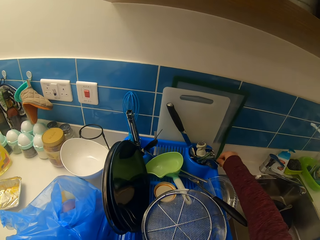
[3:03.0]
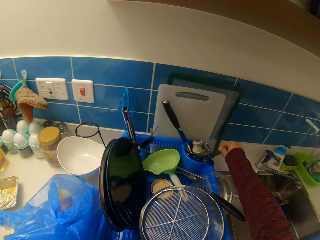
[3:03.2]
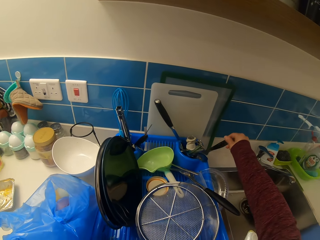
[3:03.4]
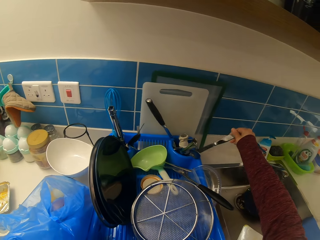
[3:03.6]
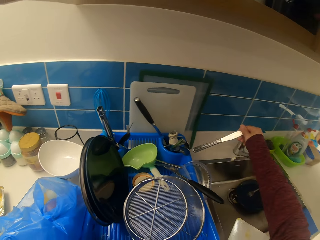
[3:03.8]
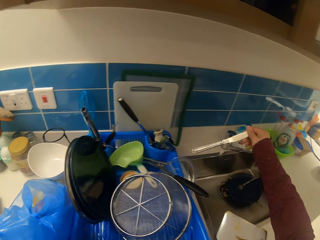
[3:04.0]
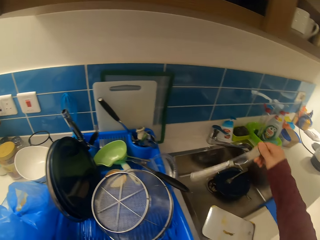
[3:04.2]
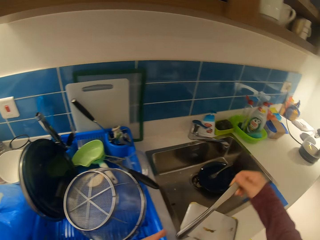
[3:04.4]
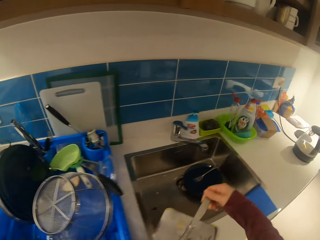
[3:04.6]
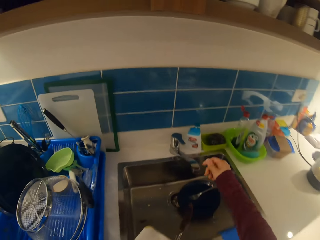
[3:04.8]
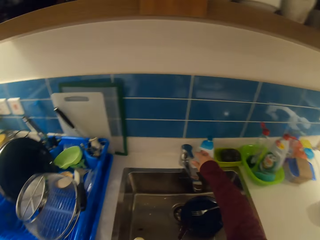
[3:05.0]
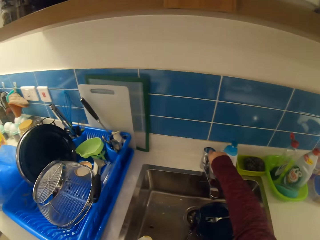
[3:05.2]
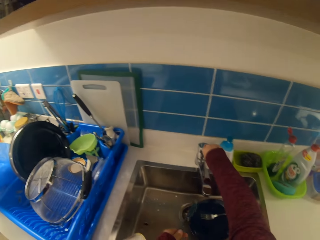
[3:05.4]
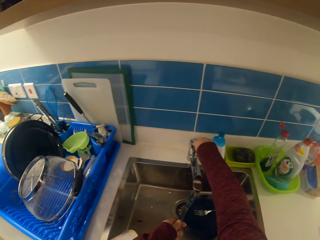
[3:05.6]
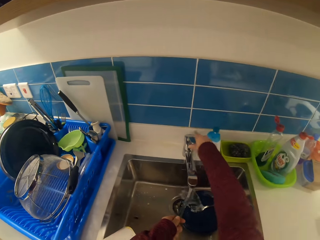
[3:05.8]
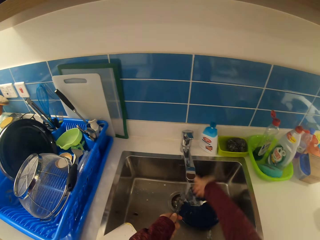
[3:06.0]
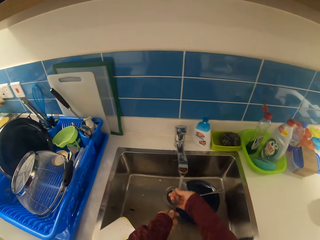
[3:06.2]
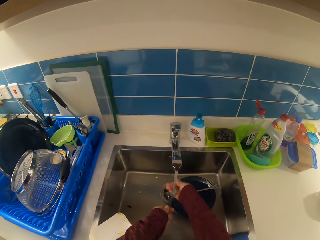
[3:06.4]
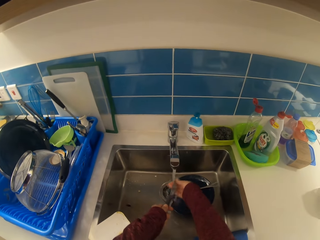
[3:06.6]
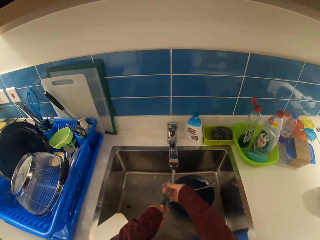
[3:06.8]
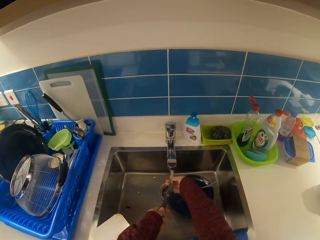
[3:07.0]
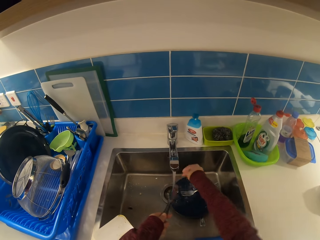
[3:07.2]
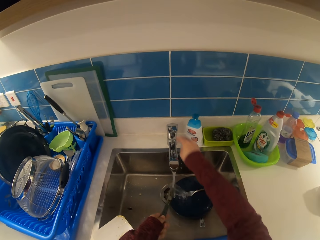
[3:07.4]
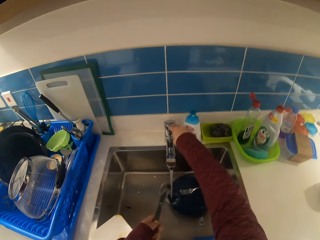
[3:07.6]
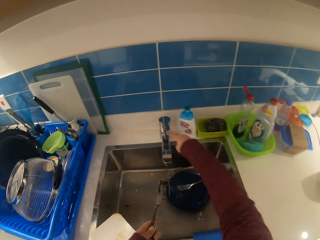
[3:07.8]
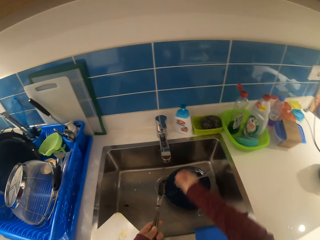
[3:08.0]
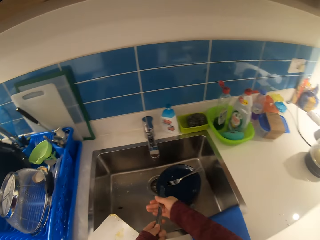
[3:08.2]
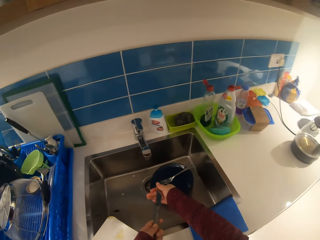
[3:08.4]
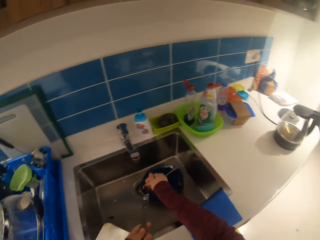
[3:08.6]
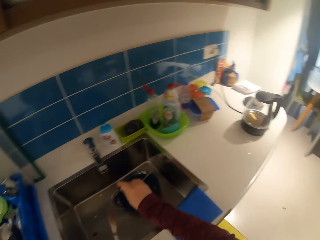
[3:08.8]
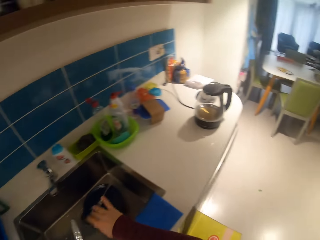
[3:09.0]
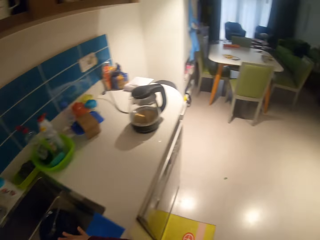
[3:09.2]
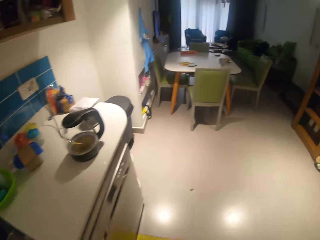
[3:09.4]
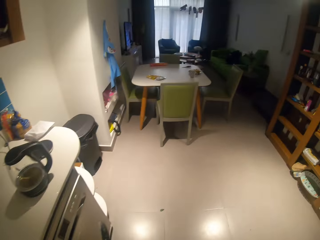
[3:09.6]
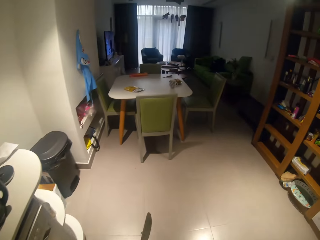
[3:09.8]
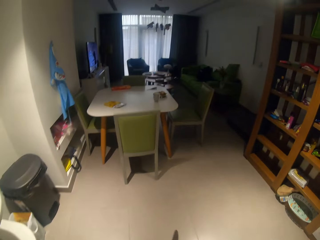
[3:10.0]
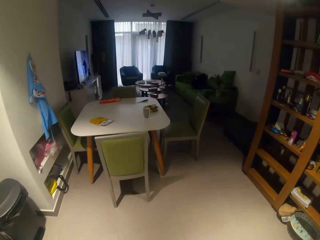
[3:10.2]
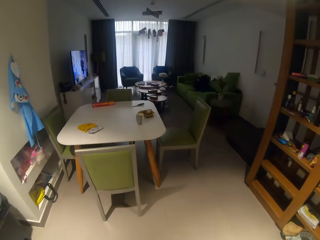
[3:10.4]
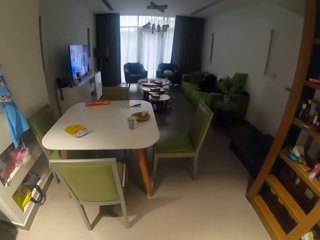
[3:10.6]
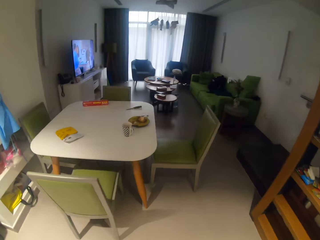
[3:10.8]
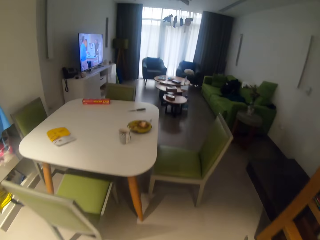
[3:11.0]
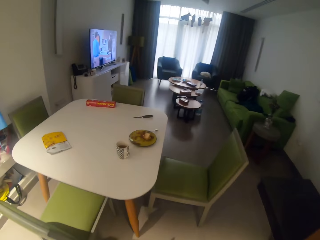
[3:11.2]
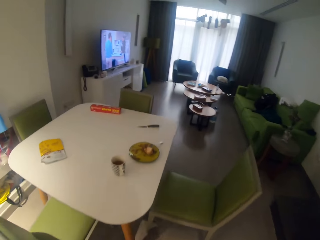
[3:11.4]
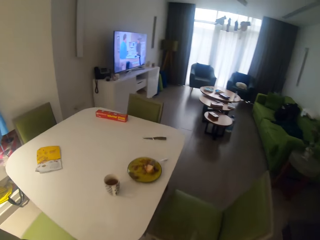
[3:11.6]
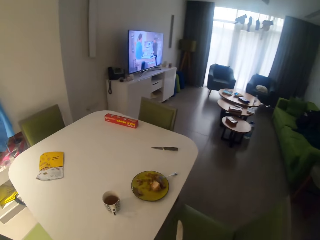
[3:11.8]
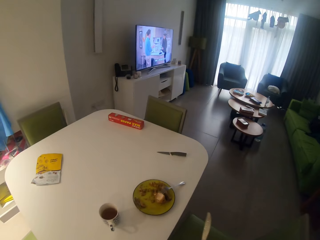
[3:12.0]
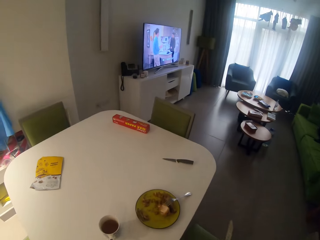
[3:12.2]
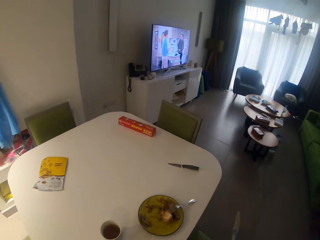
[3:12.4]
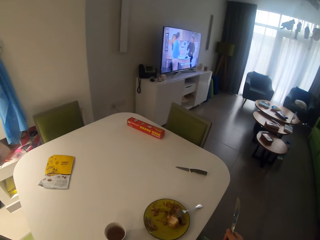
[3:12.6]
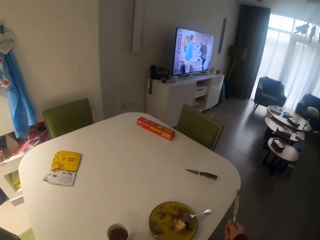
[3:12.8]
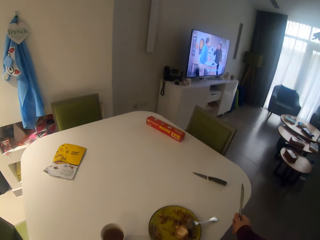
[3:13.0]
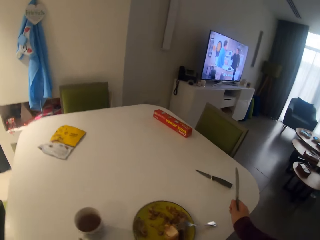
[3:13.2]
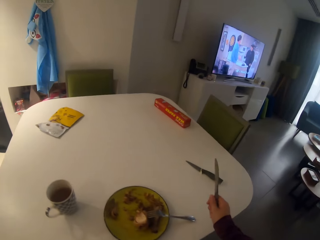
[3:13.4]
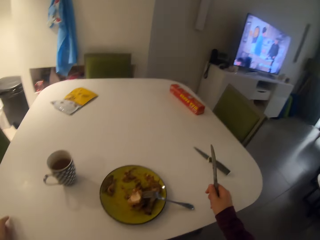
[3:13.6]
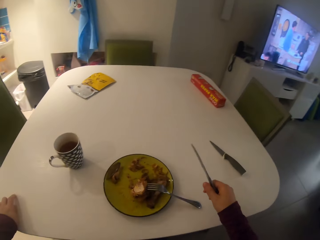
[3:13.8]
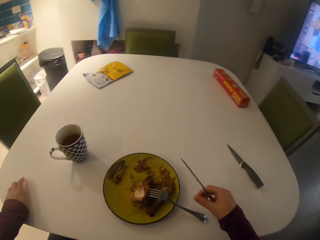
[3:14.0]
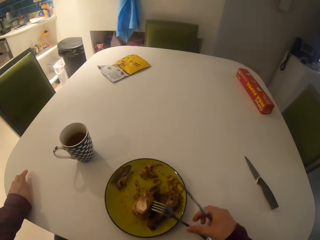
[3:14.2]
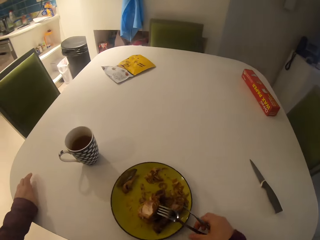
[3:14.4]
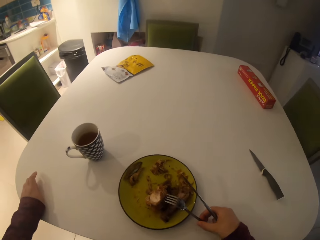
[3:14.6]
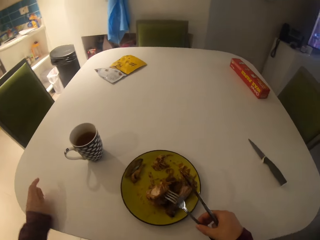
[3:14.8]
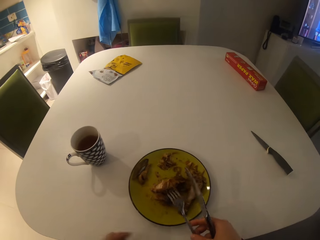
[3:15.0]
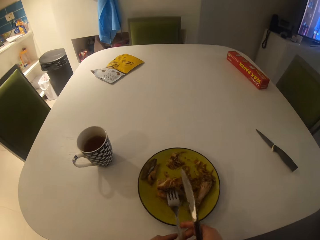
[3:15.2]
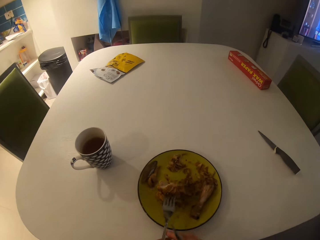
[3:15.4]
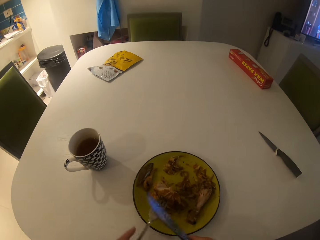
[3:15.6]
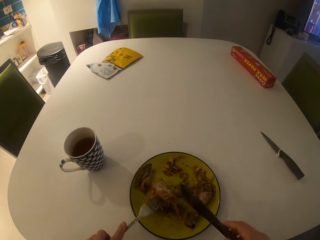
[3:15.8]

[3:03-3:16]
The camera wearer takes a table knife in a rack with her right hand. She moves the table knife to her left hand. She turns on the tap. She rinses the table knife. She turns off the tap. She walks around the room. She sits on the chair. She holds the fork on the table with her right hand. She moves the fork to her left hand.

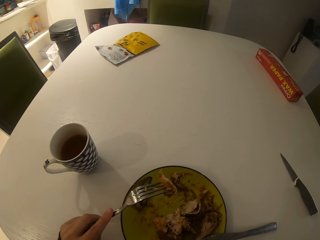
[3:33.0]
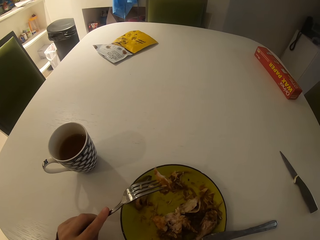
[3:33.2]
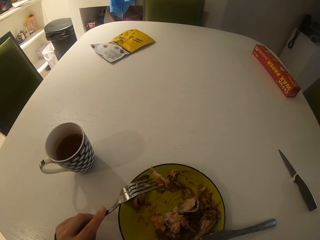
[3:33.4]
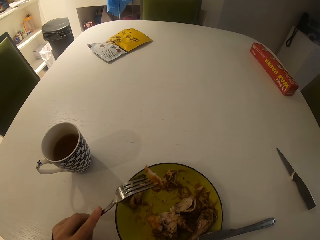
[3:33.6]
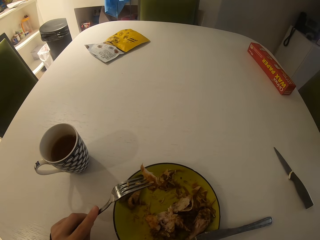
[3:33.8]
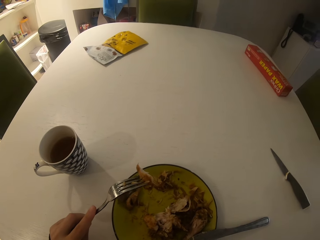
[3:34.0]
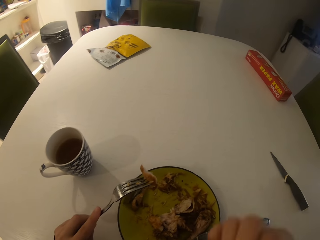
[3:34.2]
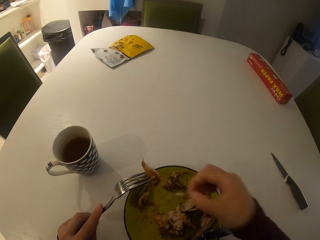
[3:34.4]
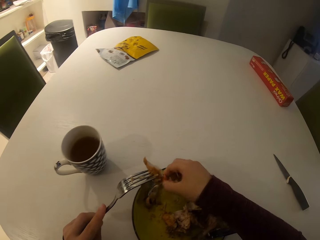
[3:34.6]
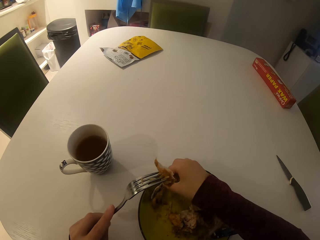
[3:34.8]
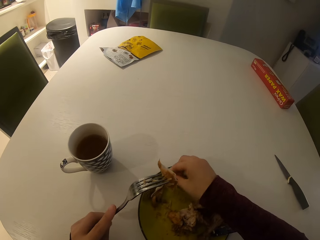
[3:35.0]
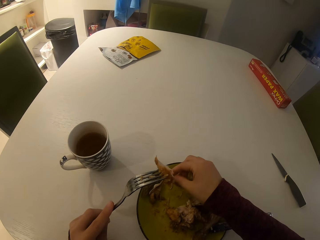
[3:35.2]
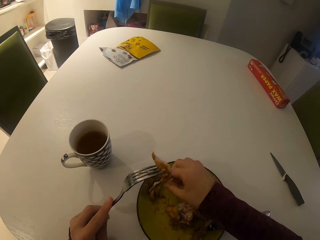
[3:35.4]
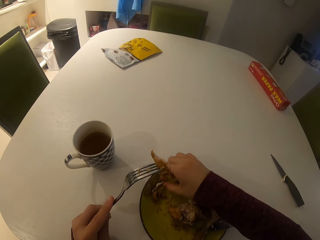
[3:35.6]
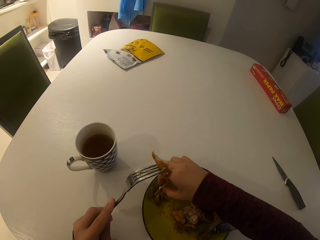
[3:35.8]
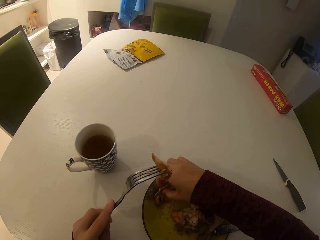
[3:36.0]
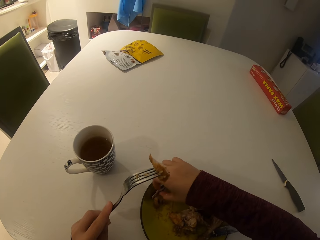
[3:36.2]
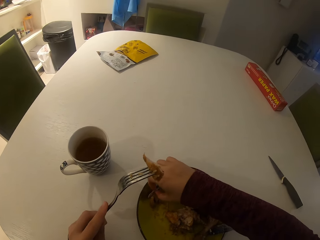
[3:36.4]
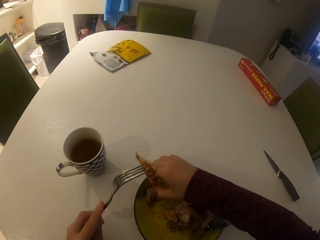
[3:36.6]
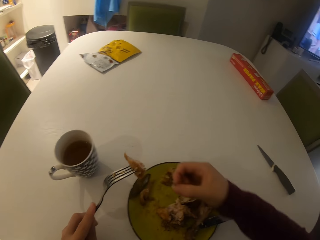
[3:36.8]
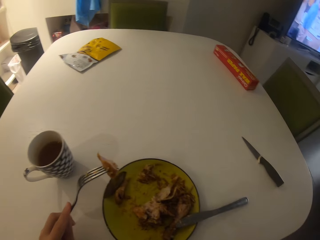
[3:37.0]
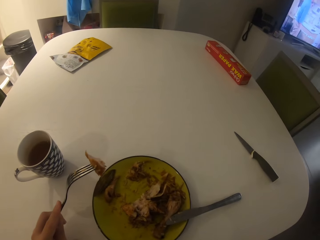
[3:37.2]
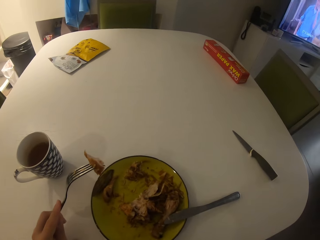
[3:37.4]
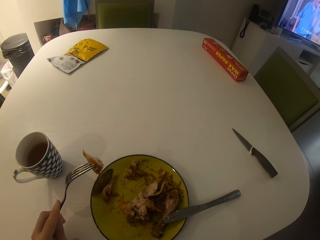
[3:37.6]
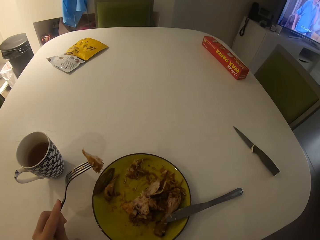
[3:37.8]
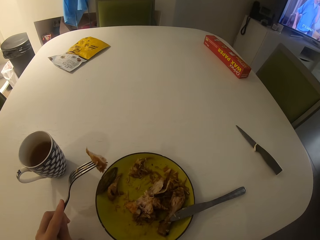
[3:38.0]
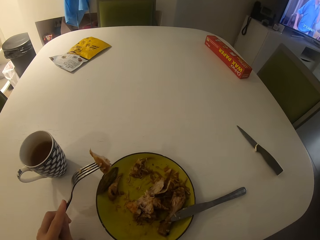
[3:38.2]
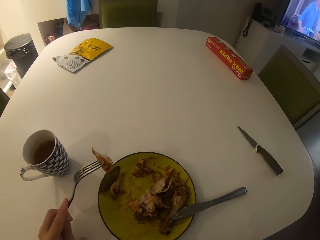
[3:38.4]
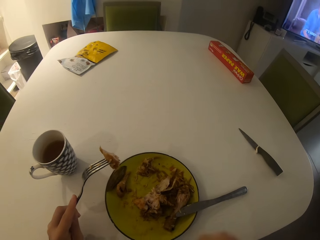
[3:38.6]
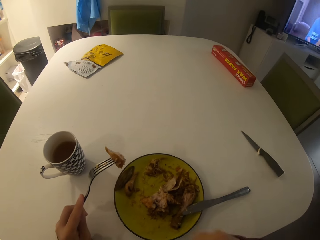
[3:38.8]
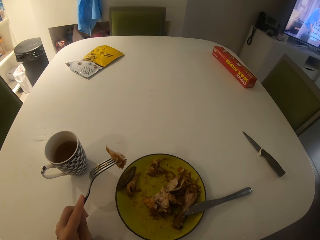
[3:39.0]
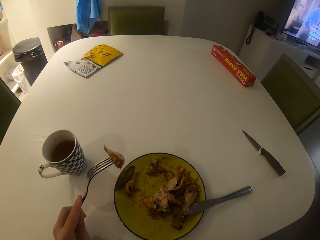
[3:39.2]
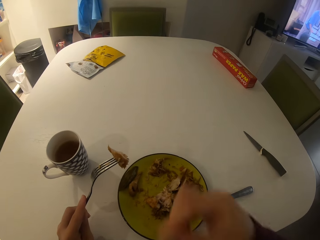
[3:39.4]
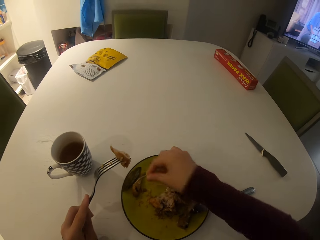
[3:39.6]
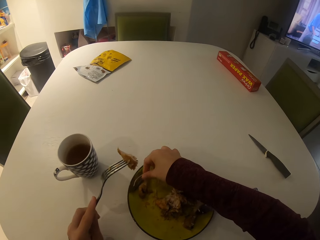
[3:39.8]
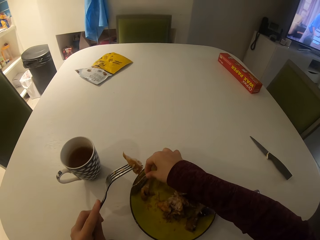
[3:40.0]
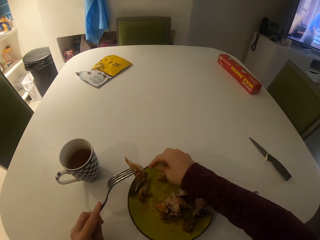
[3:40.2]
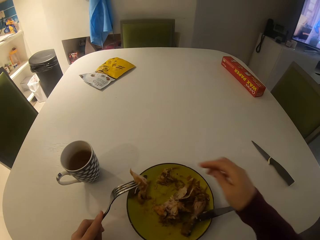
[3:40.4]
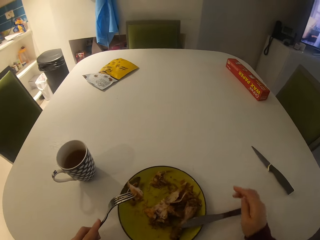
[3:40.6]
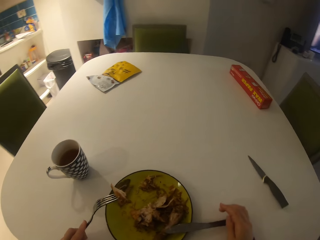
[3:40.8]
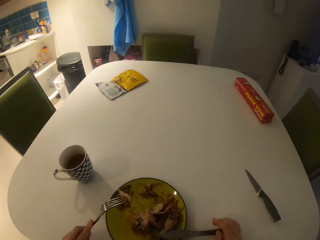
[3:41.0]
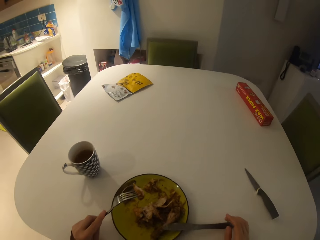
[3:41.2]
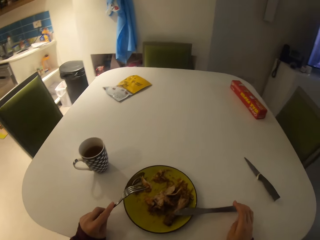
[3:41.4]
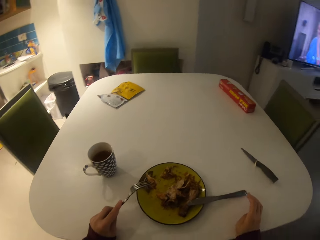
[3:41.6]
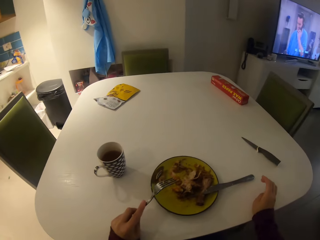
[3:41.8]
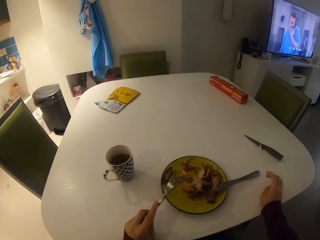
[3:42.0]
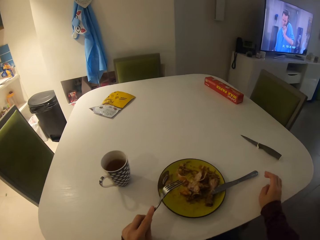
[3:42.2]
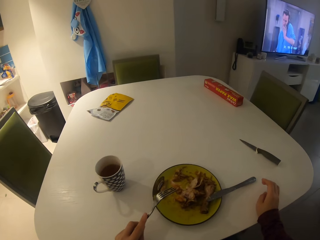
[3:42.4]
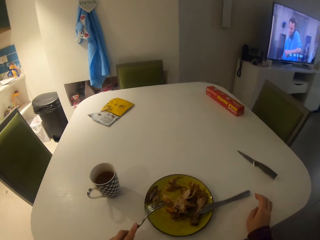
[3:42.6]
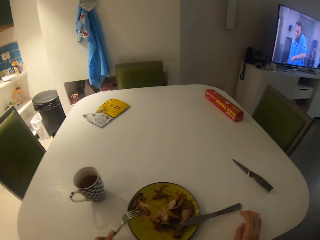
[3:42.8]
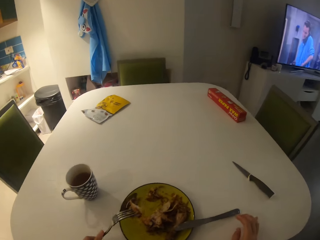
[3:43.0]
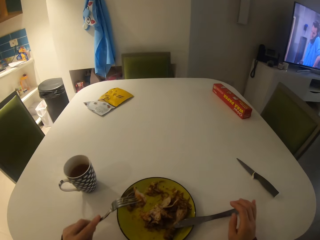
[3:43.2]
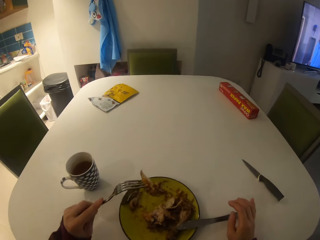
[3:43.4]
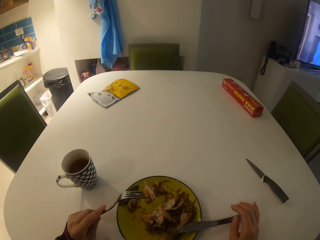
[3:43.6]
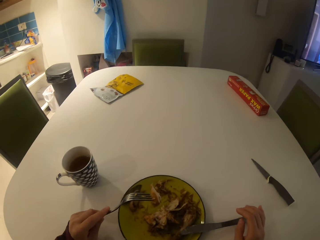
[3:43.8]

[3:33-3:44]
The camera wearer drops a bone on the plate. They pick up the bone. They drop the bone on the plate.
